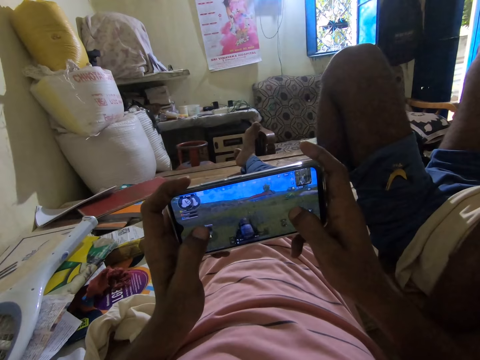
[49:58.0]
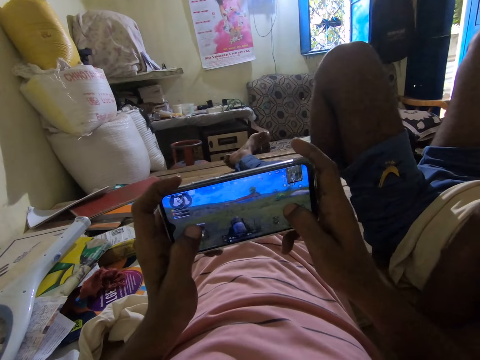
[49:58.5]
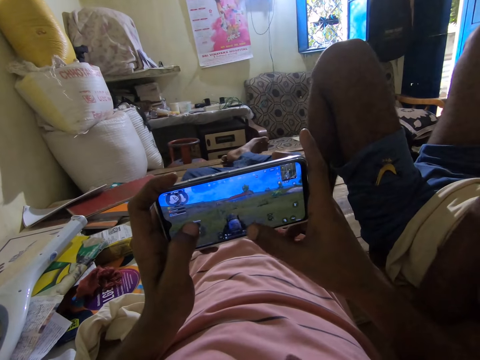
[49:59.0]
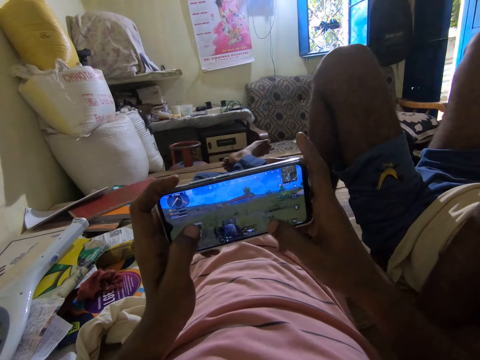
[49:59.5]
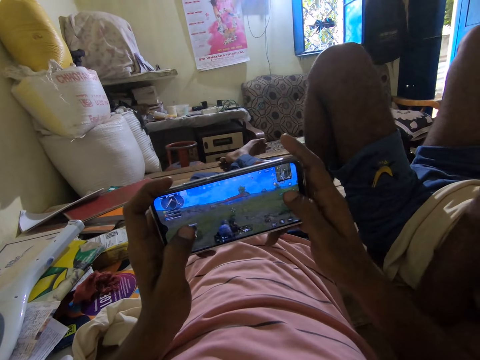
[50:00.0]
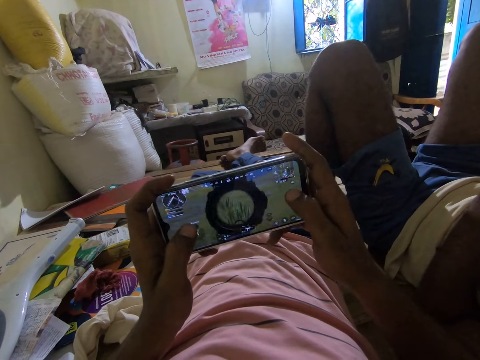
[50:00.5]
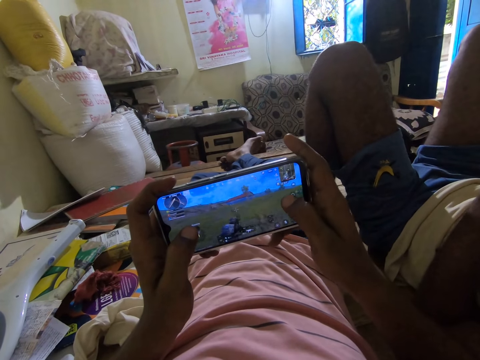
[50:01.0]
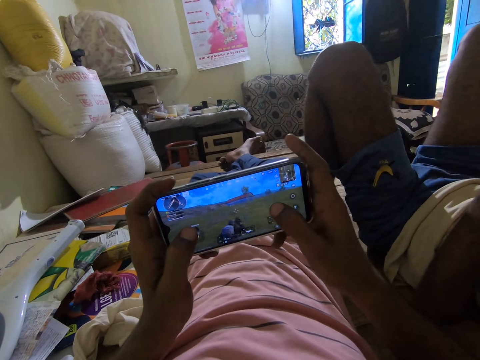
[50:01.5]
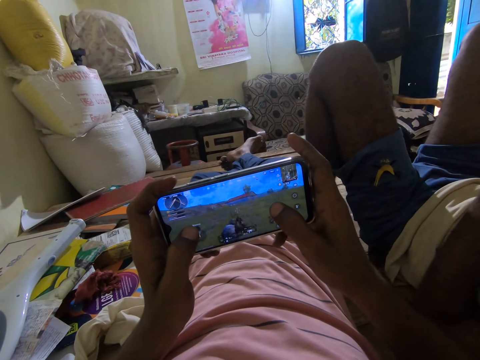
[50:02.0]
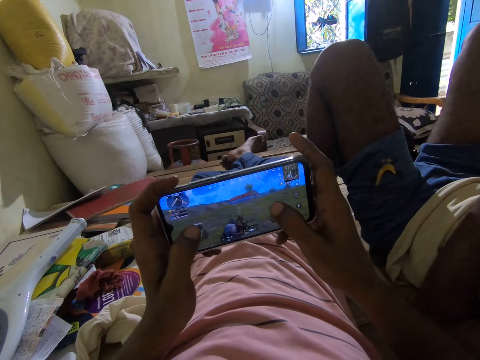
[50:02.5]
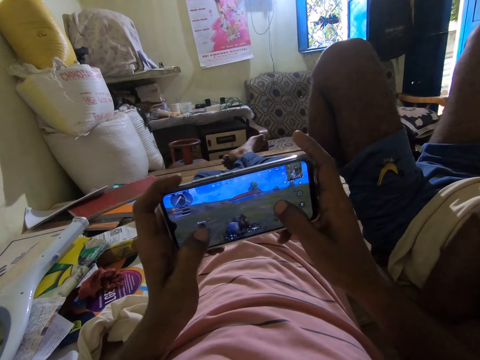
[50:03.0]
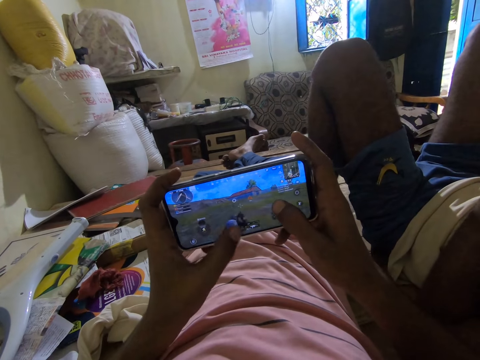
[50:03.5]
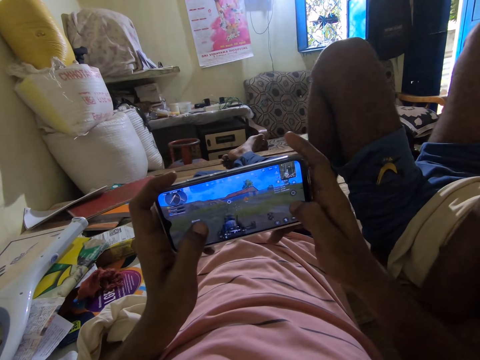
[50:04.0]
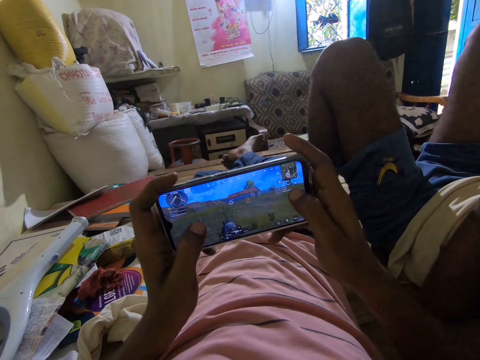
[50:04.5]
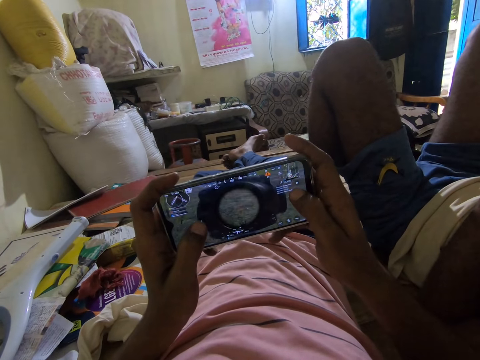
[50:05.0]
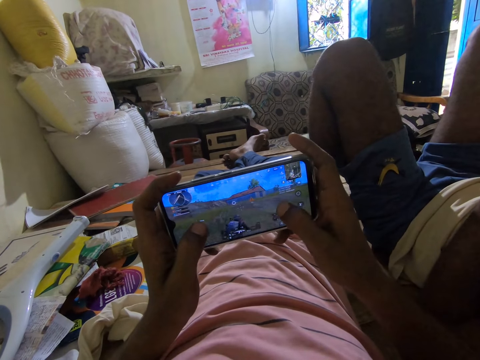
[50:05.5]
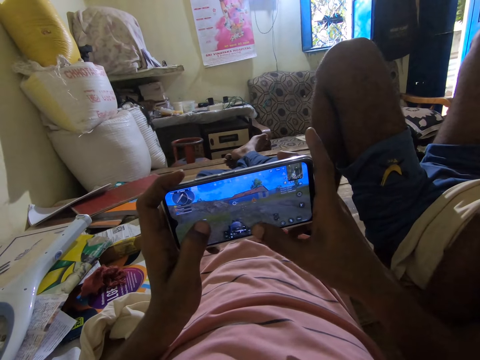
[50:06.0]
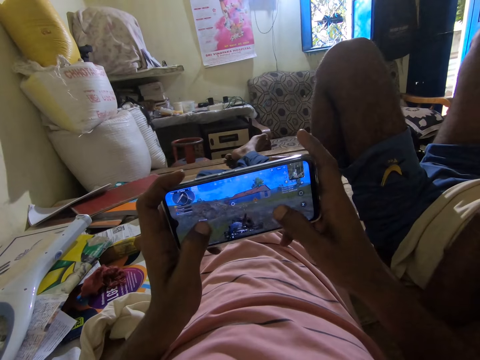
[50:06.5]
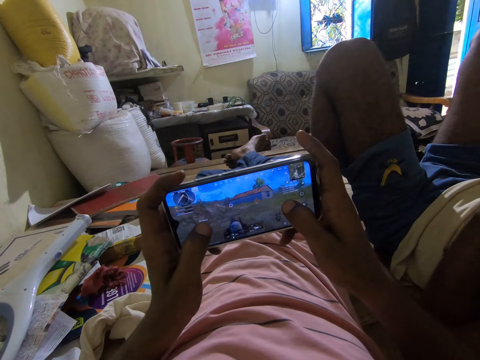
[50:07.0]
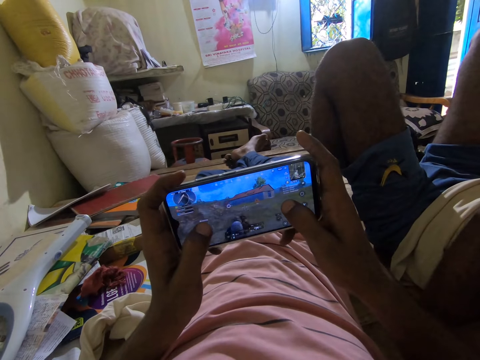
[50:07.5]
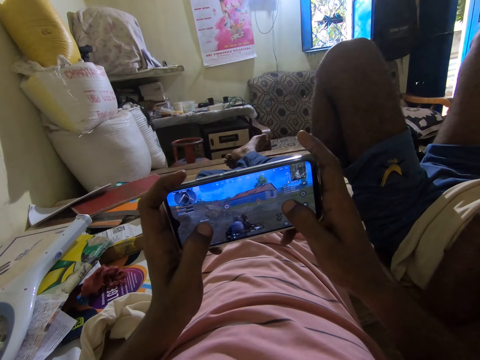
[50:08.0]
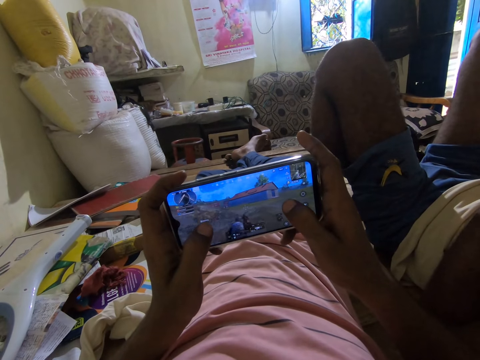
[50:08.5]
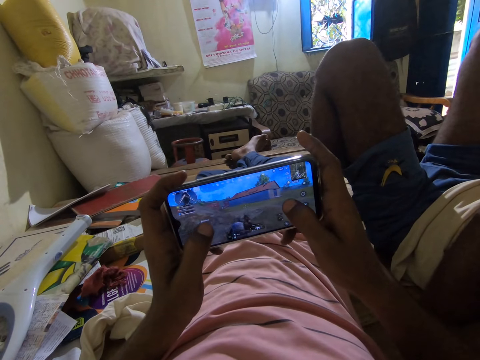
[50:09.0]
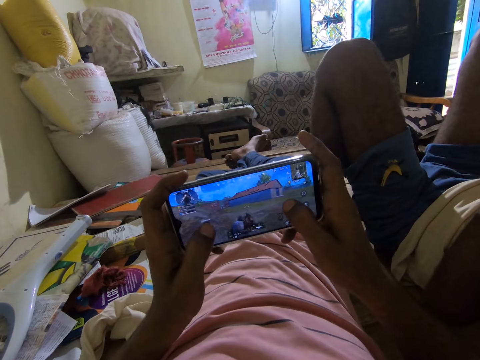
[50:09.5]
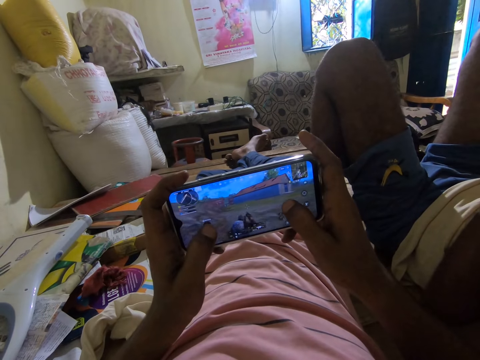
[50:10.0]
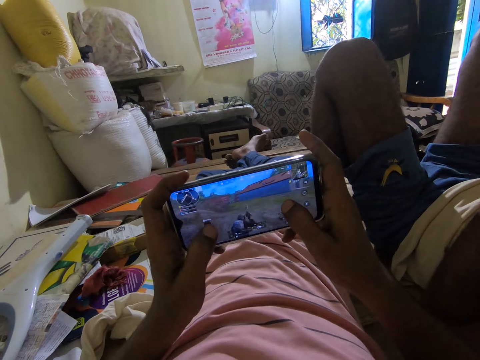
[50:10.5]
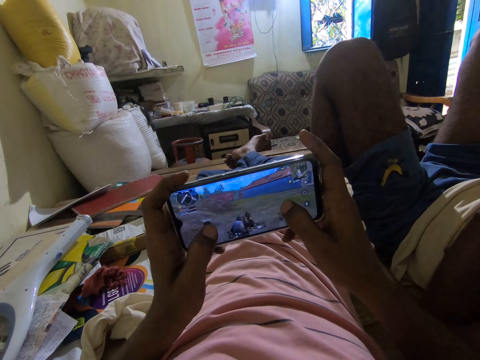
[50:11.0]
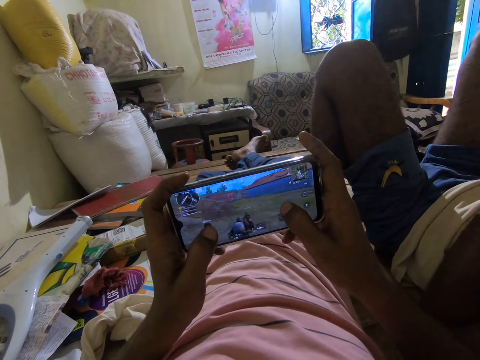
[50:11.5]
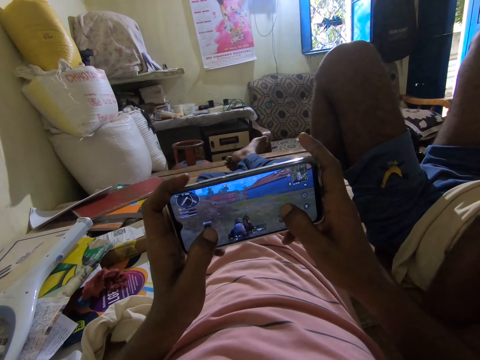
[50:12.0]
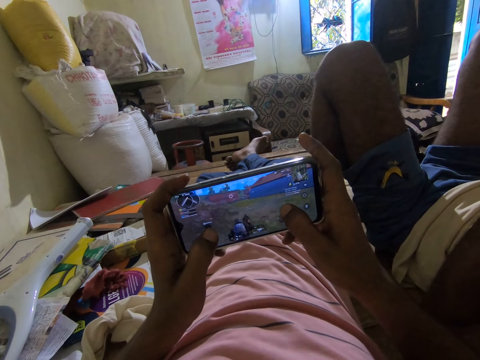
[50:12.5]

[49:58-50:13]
The camera wearer plays a video game on the phone. They swing a leg in a room and talk in the room. A man talks to the camera wearer. The camera wearer plays the video game on the phone.

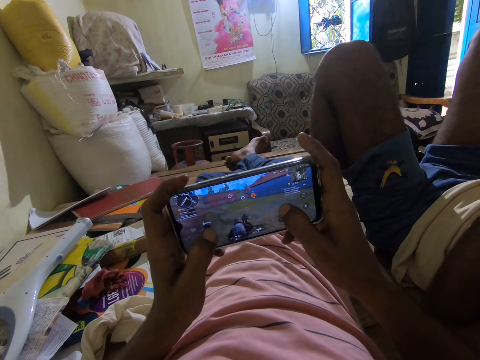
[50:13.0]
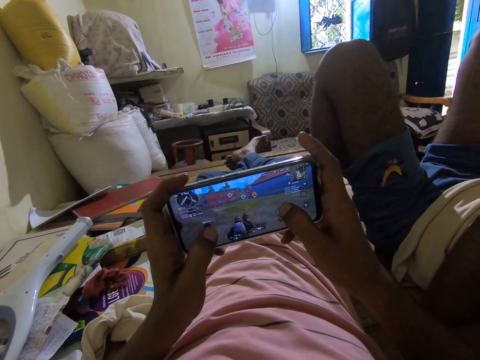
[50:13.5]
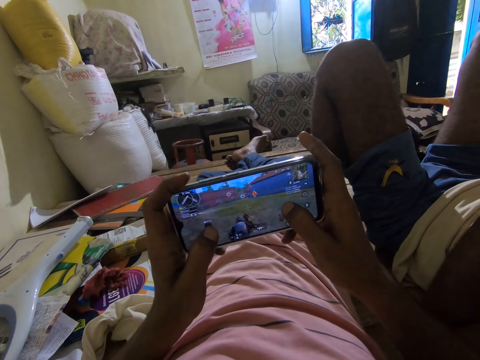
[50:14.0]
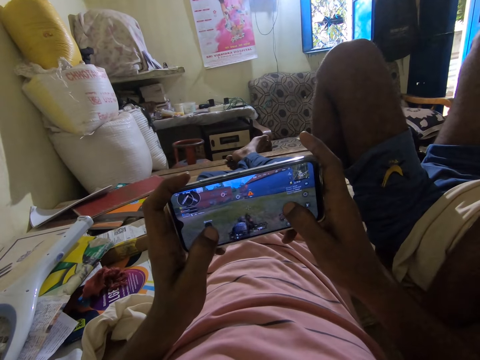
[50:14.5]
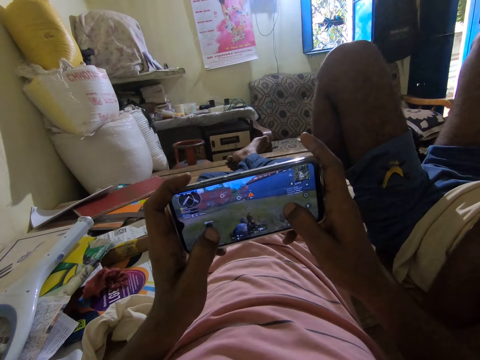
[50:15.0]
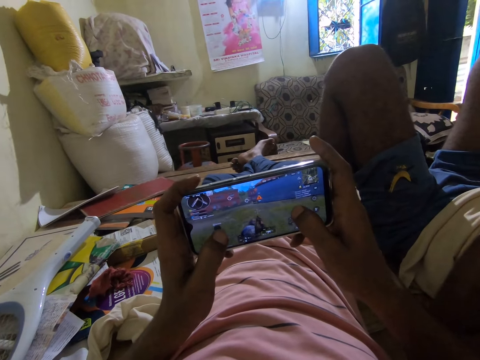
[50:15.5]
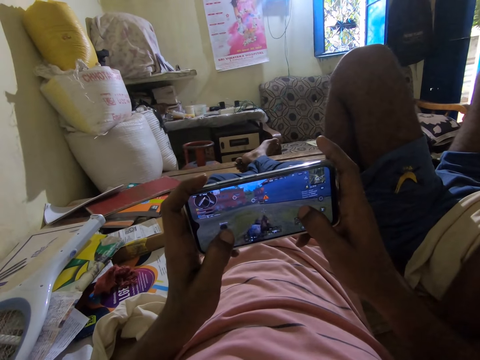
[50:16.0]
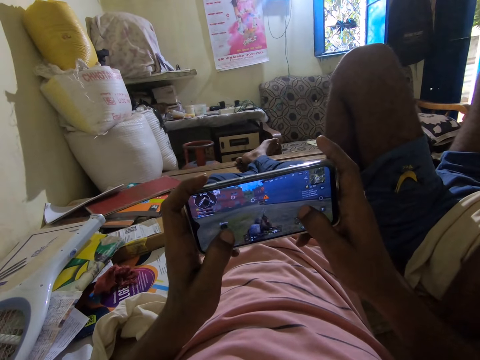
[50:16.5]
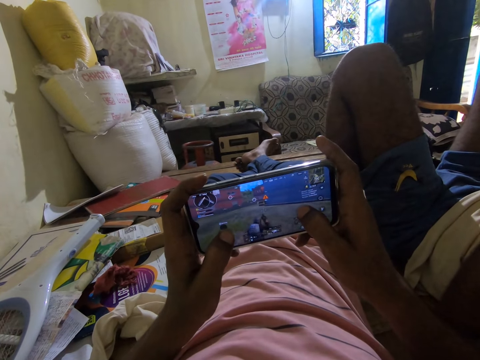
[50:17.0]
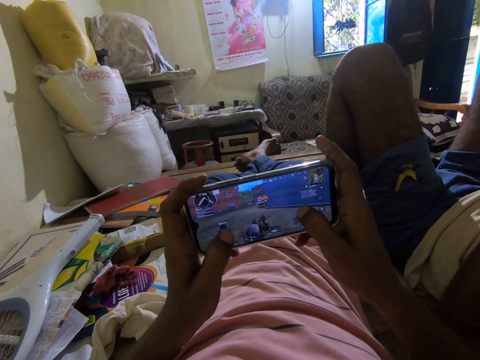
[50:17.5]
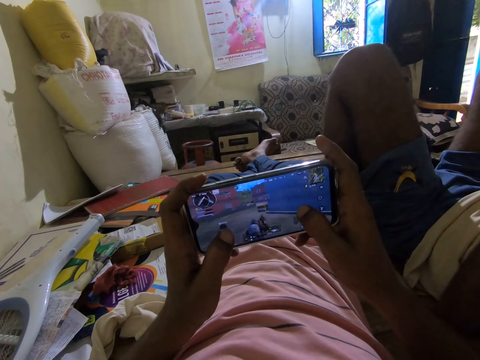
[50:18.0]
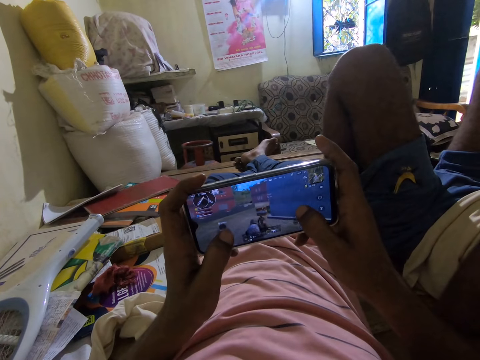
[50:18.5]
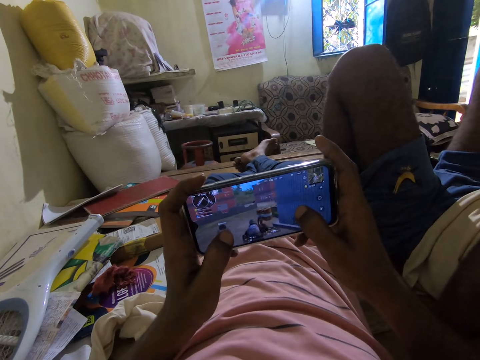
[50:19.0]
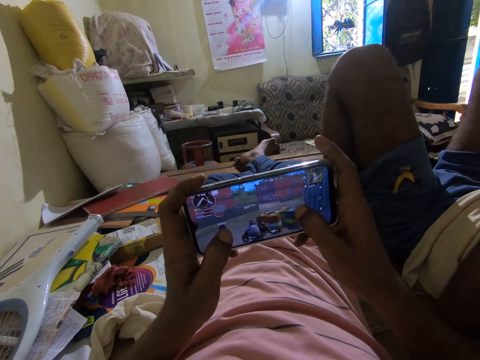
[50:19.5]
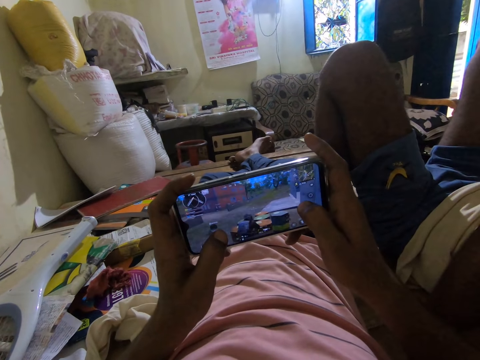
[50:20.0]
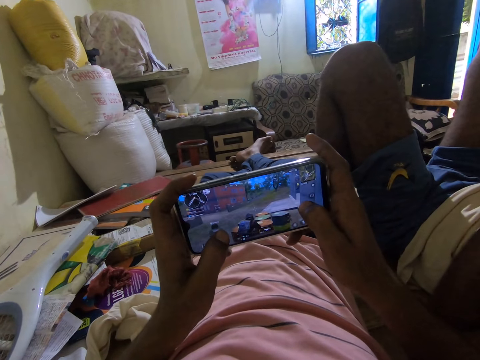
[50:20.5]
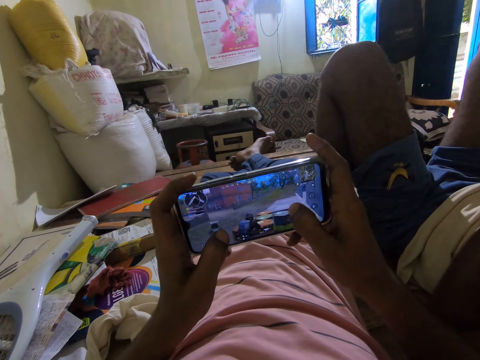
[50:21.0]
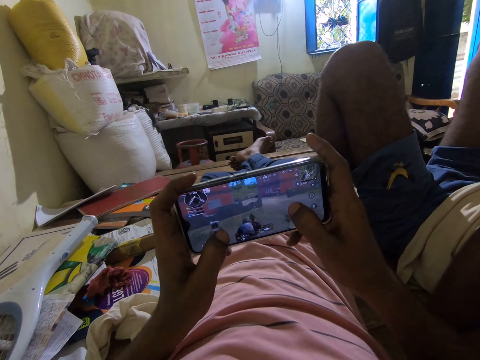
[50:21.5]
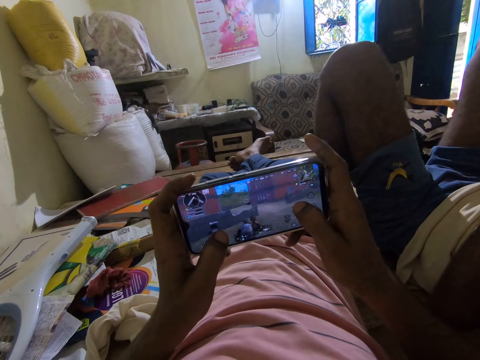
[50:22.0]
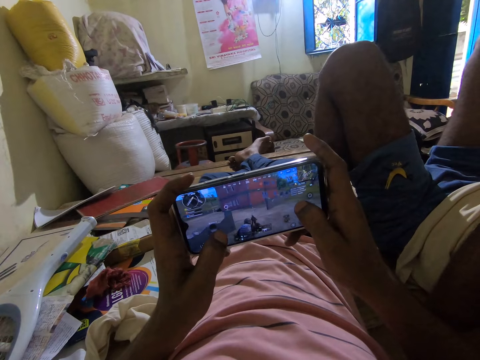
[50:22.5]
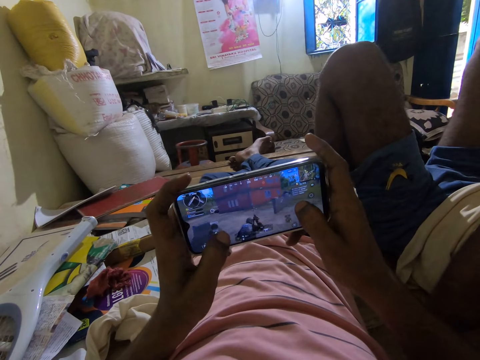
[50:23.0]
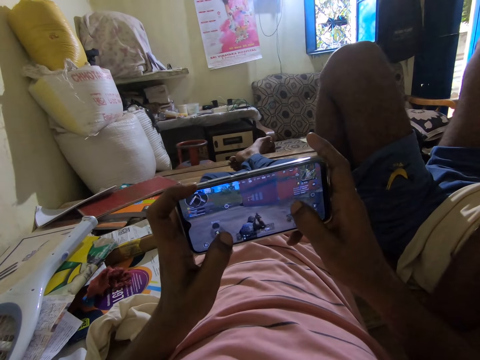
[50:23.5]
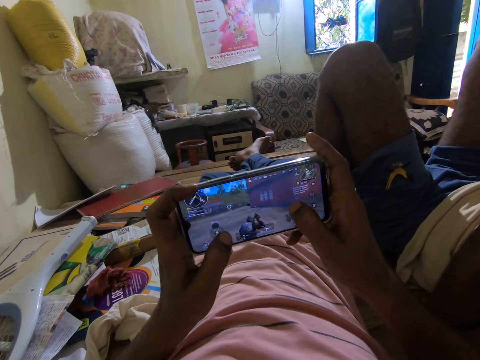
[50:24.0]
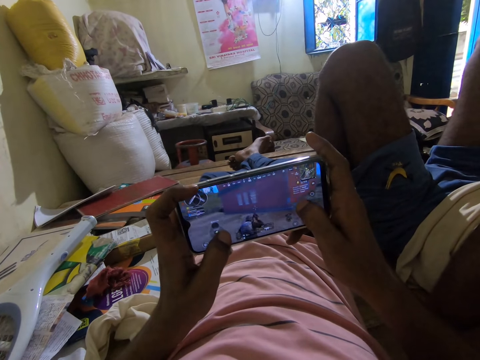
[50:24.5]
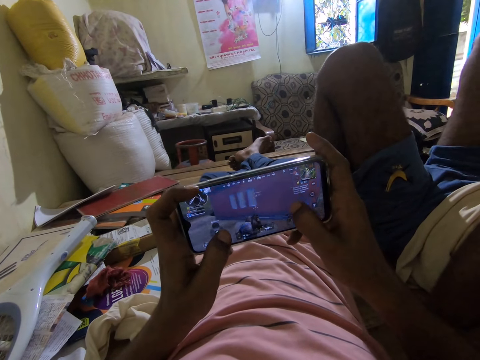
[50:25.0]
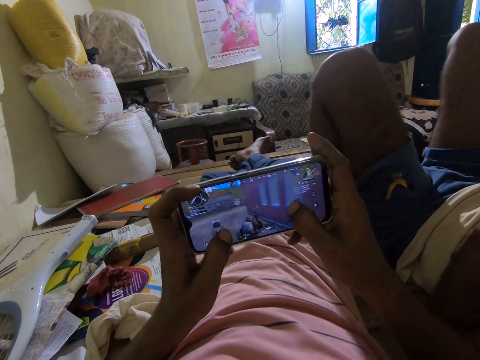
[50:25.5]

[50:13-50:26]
The camera wearer talks to a man in a room. They play a game in a phone. They talk to the man. The man replies to the camera wearer. The camera wearer plays a video game on the phone. The man talks to the camera wearer in the room.
